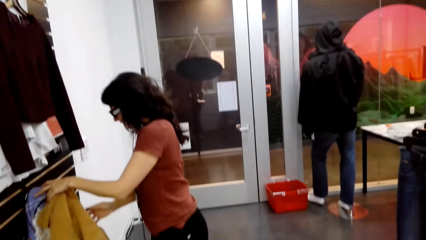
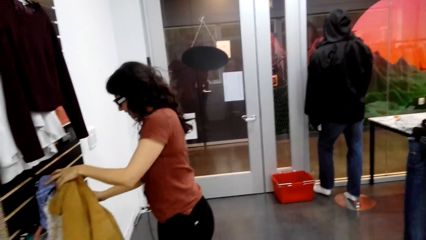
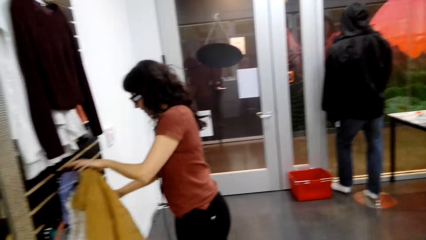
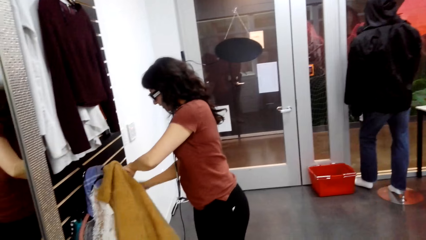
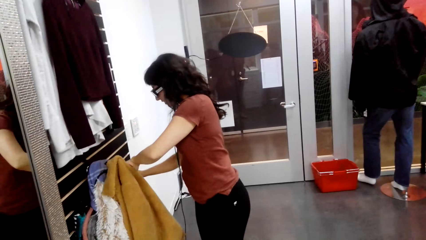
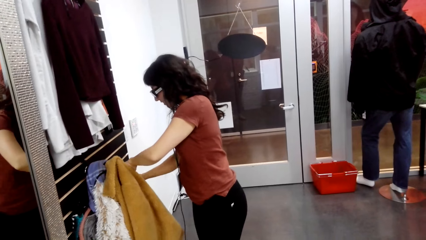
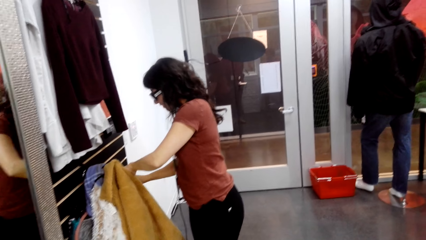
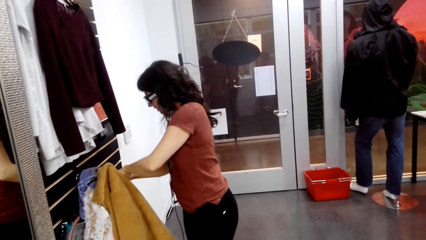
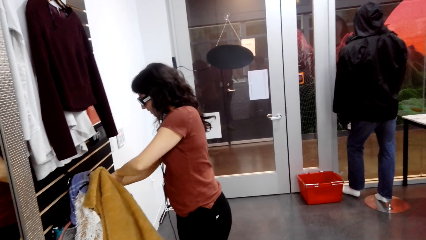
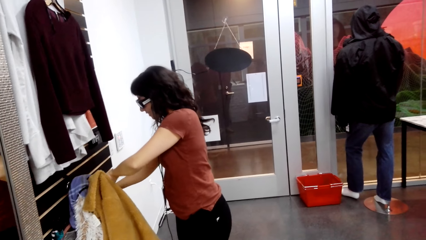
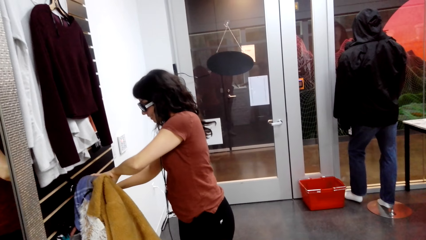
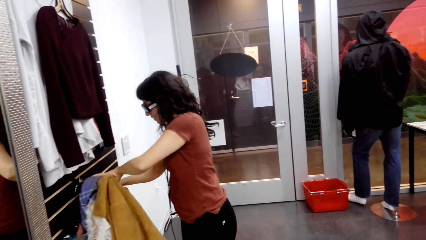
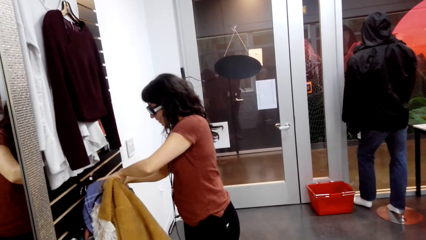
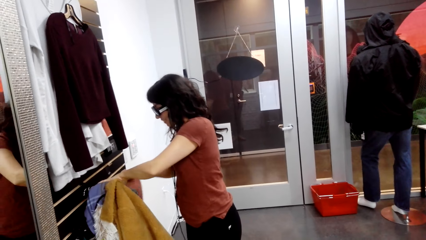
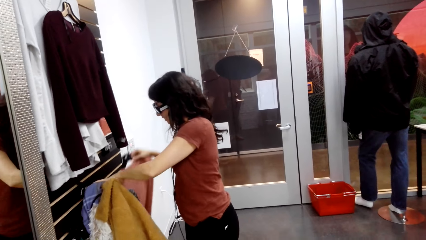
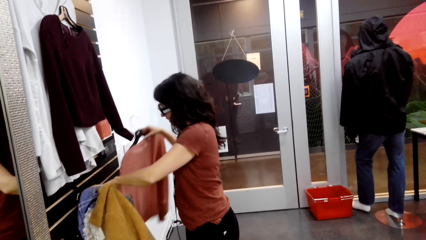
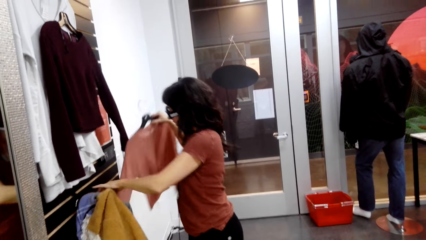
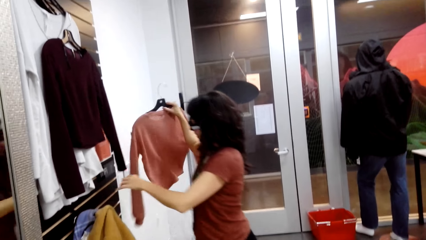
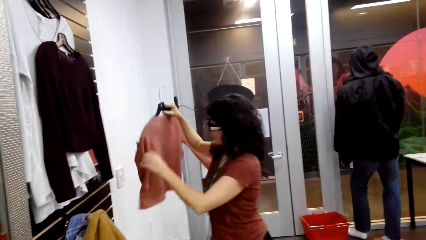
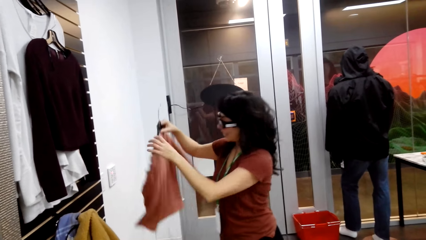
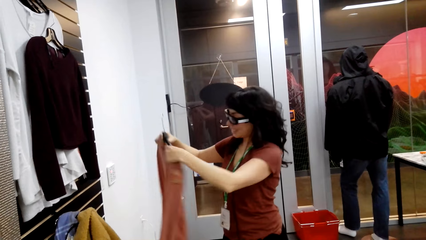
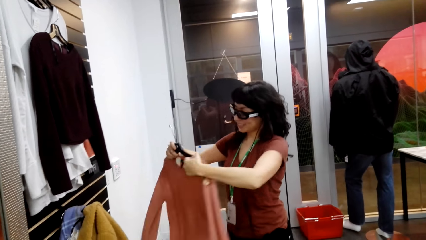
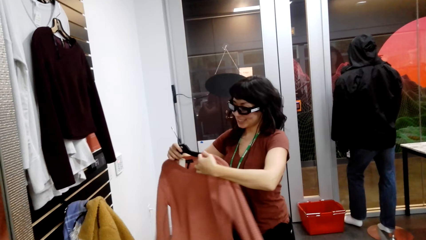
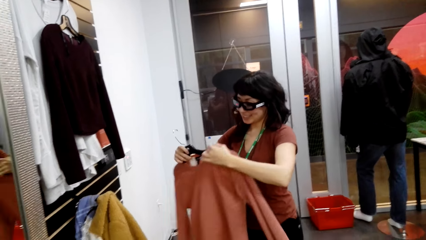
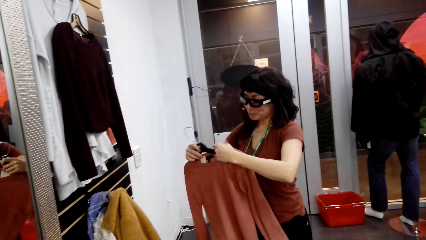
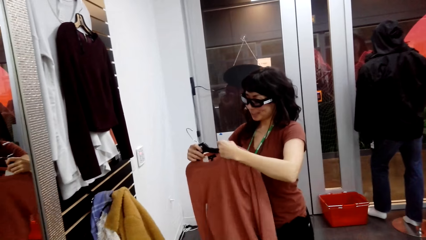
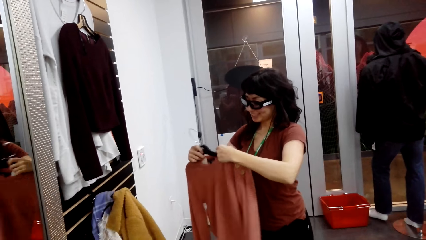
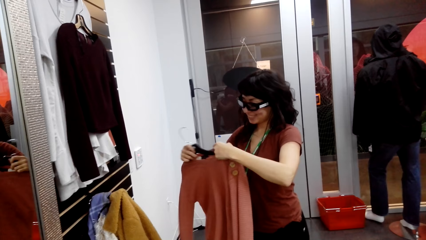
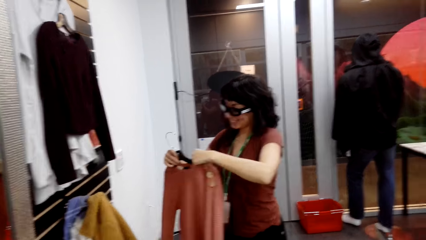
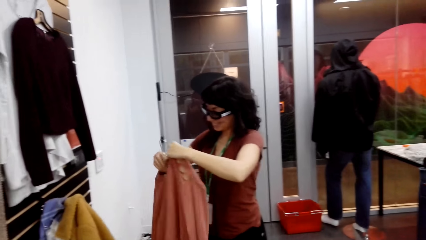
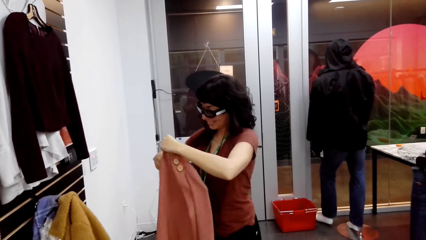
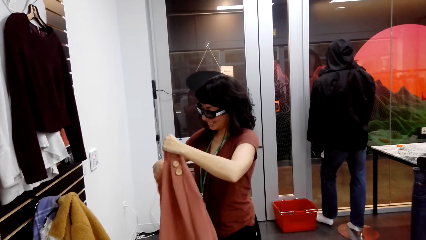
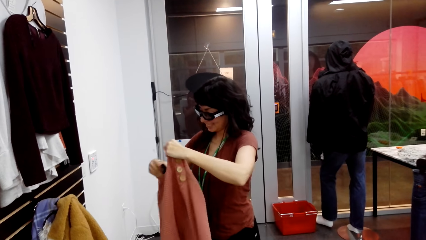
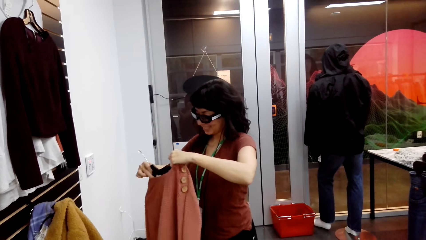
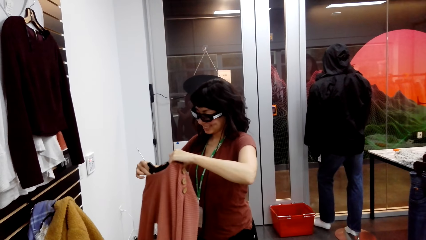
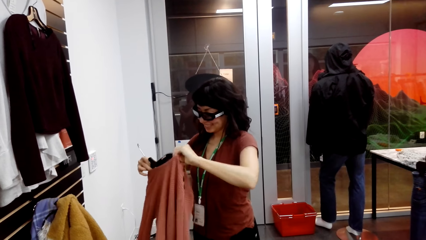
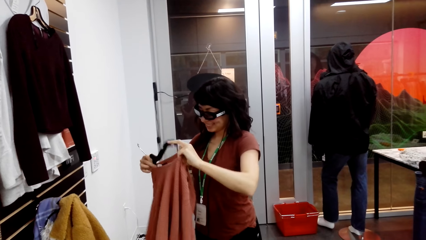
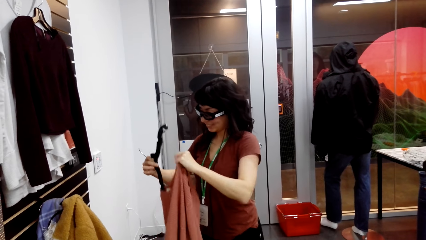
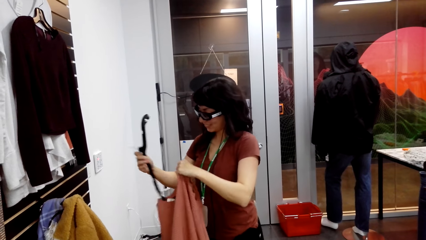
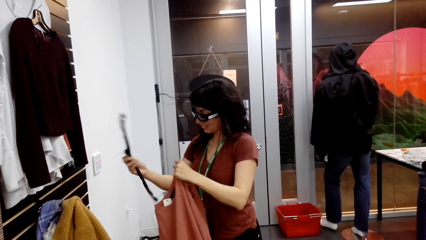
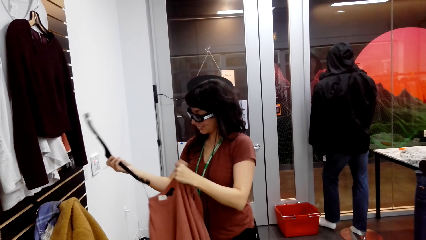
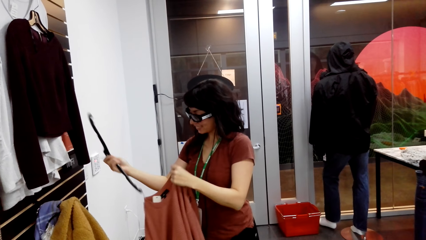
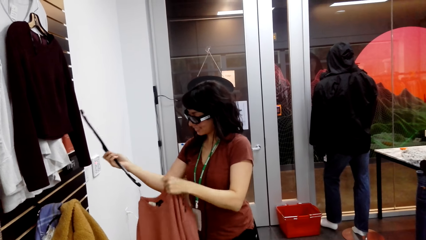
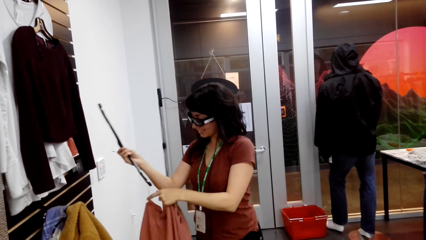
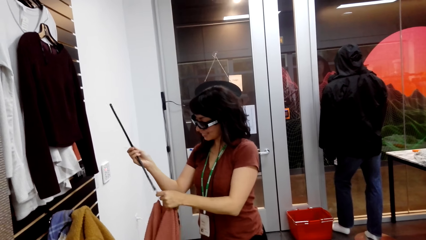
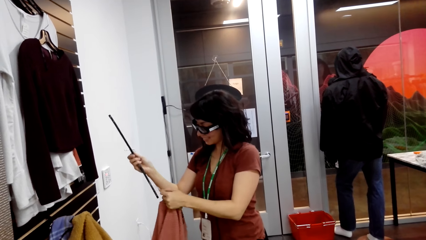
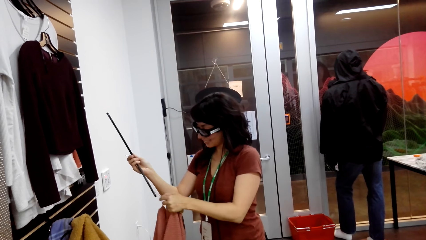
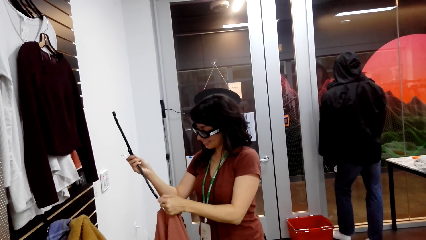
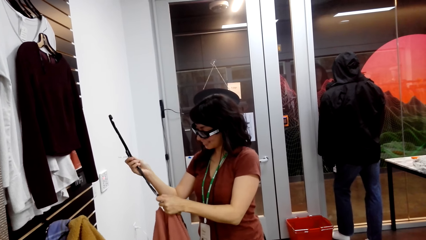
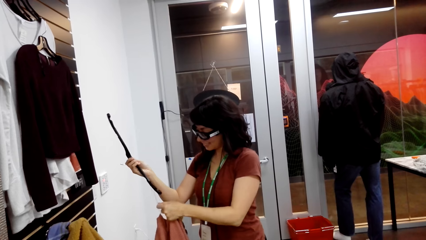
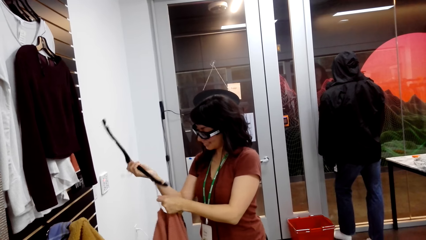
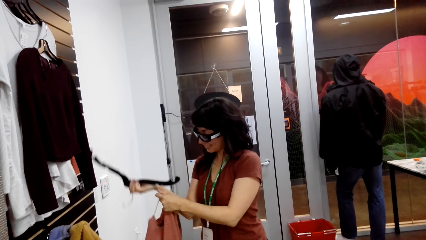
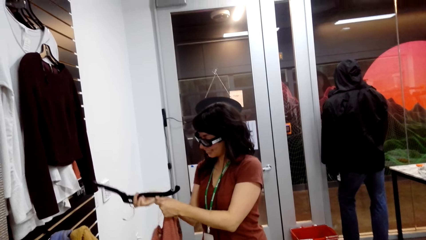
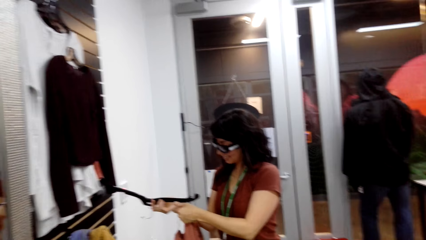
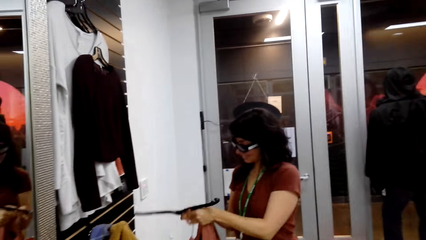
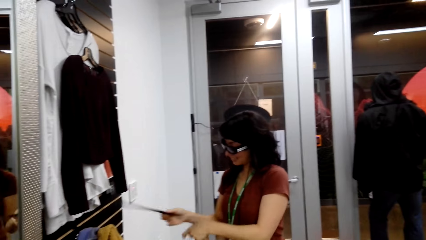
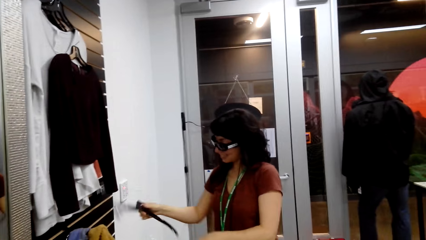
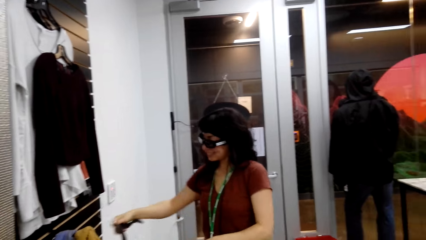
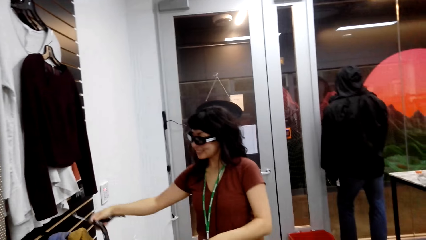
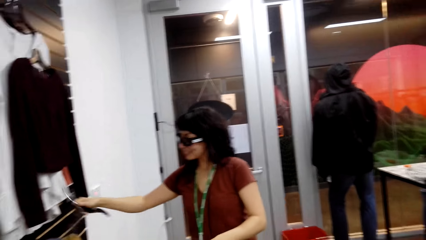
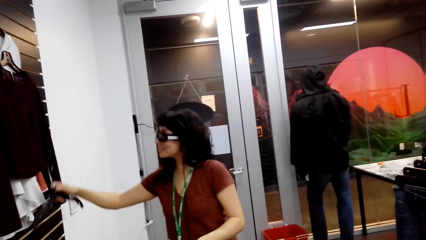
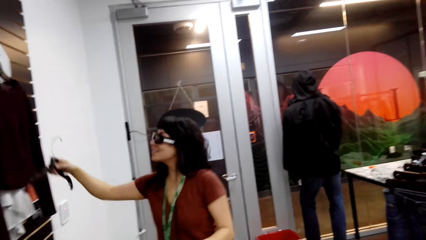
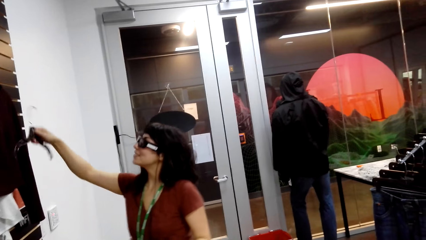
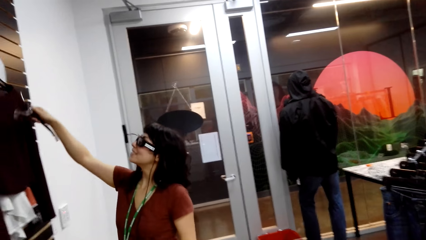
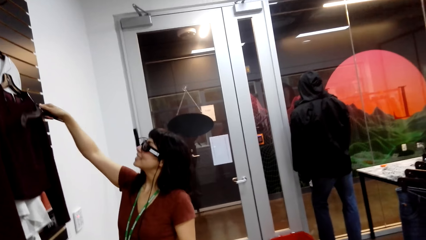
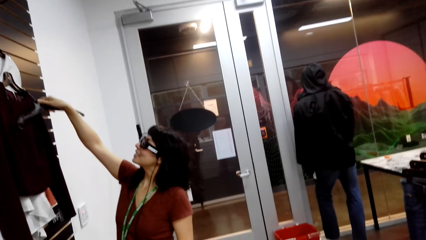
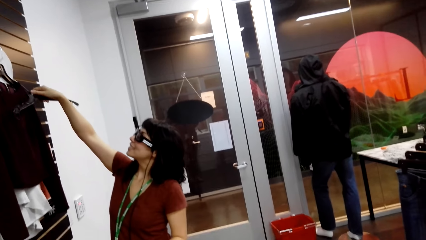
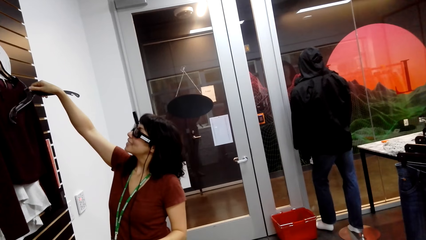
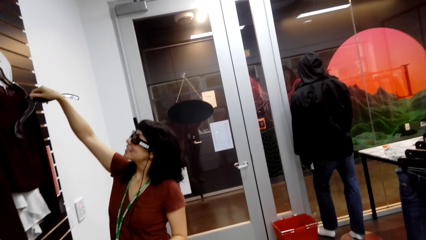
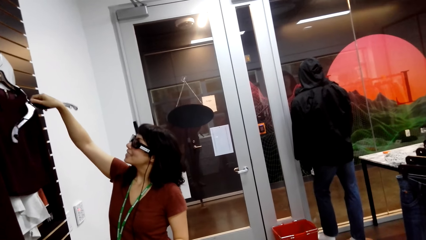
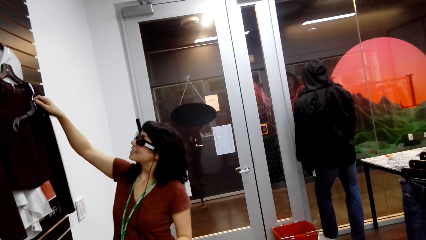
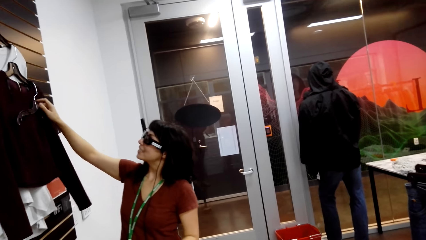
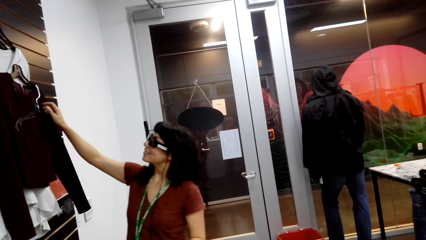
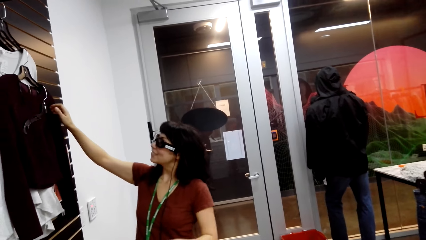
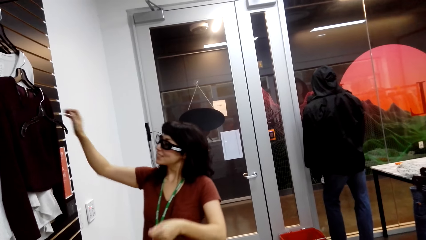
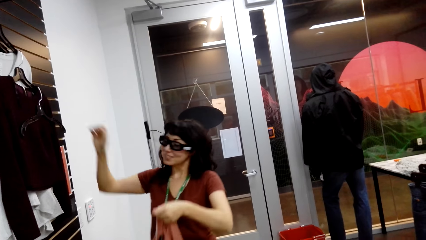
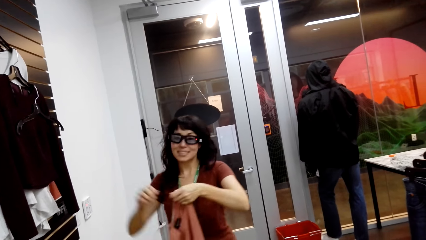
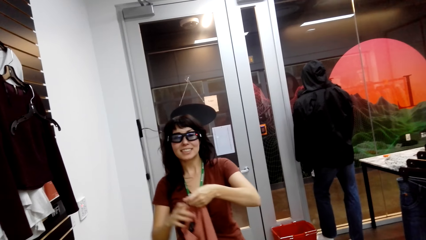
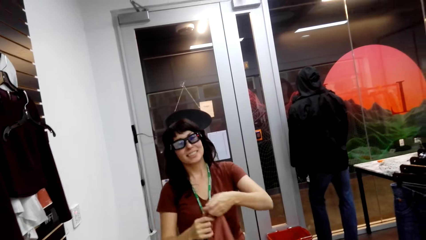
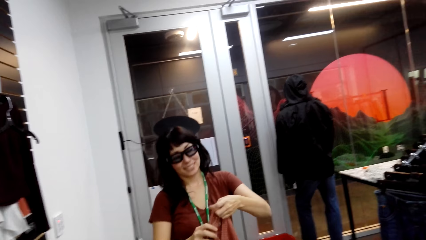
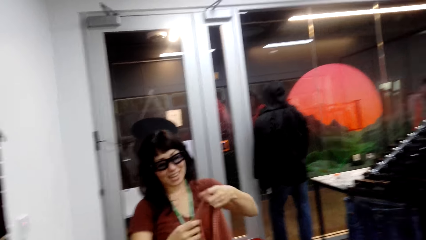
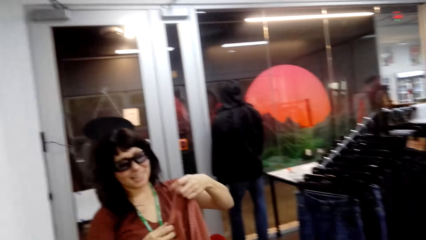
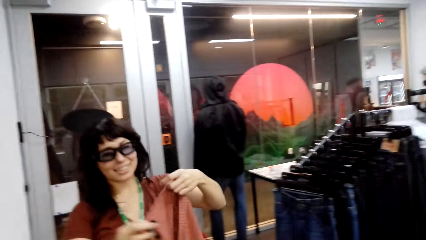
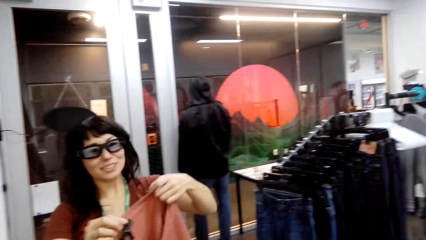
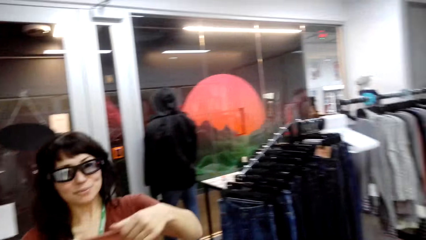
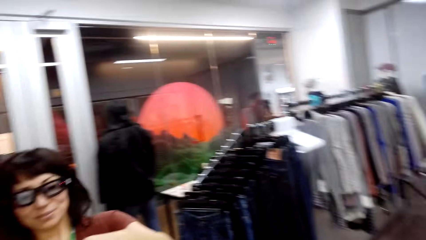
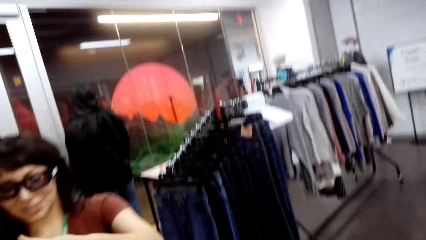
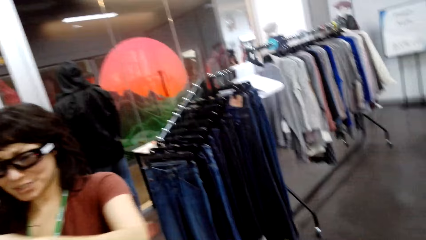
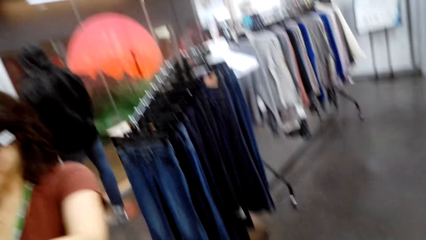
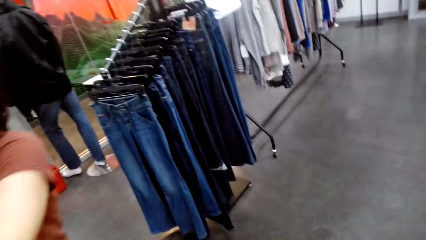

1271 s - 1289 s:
A woman picks up a sweater from the hanger, from the shelf. The woman holds the sweater, removes the sweater from the hanger, and hangs the hanger on top.
